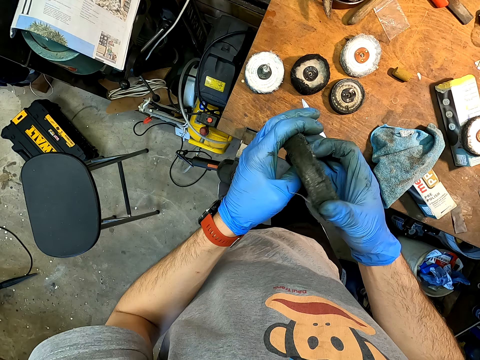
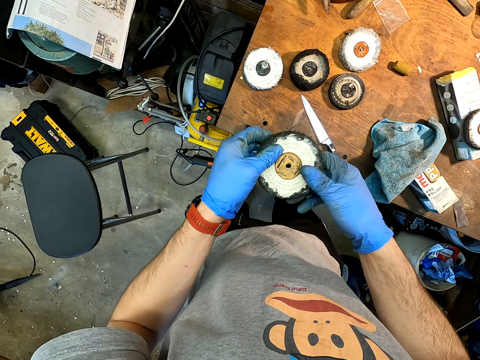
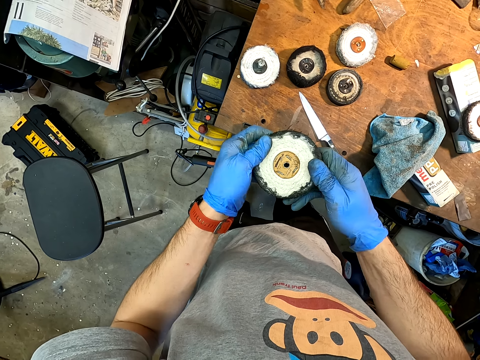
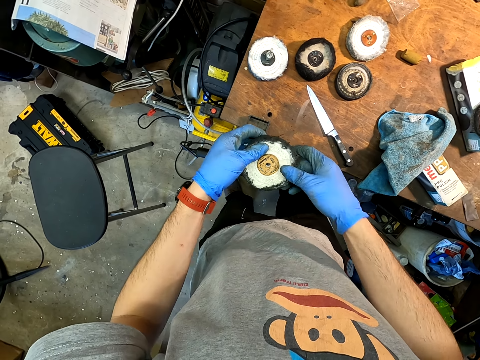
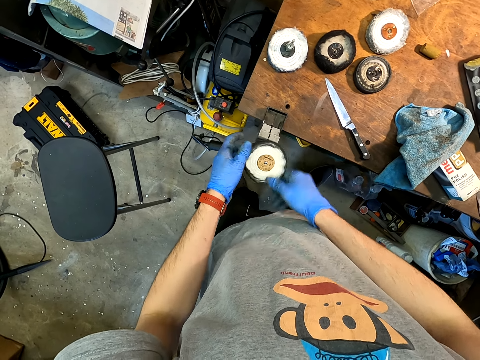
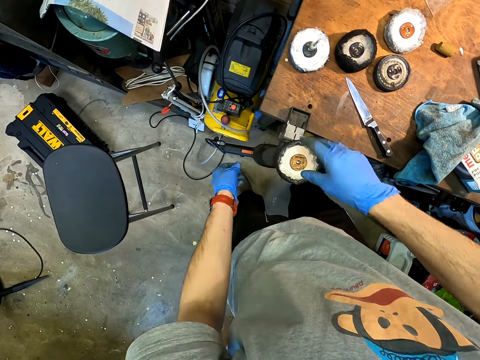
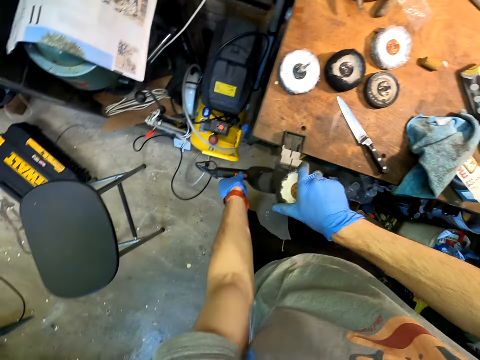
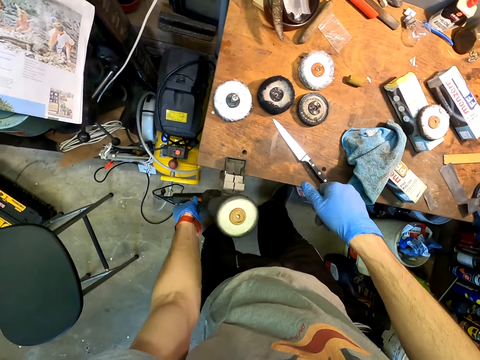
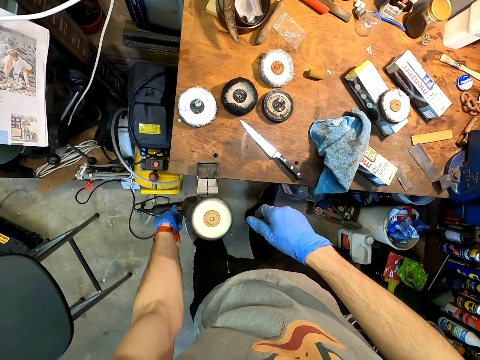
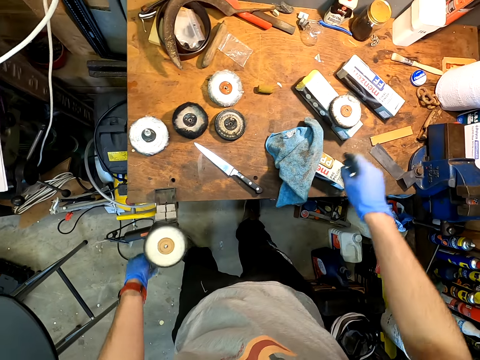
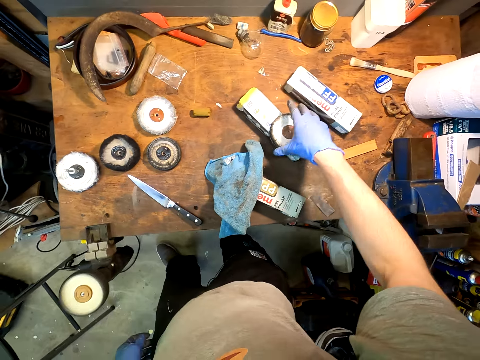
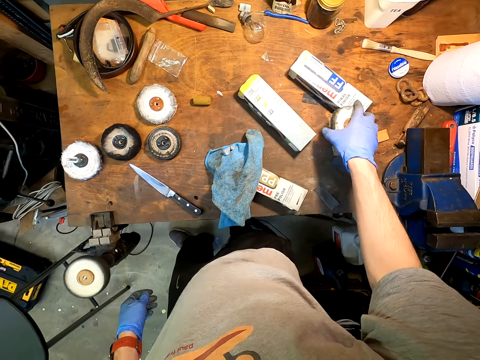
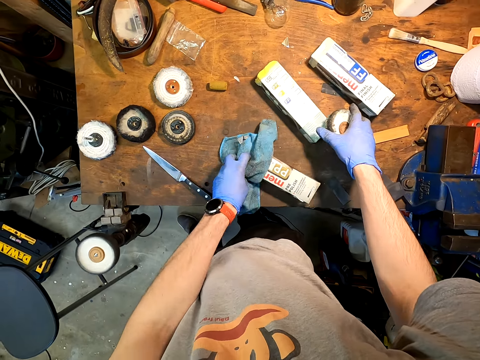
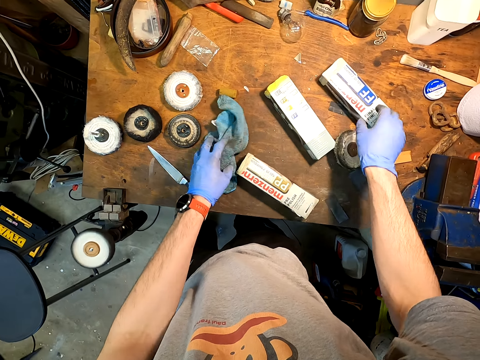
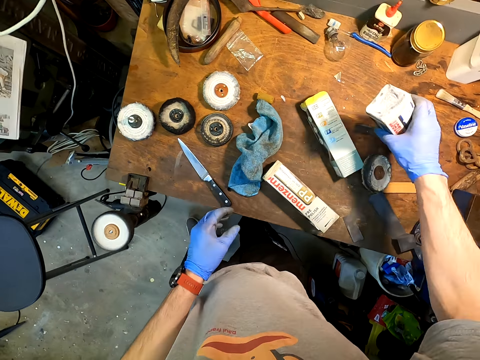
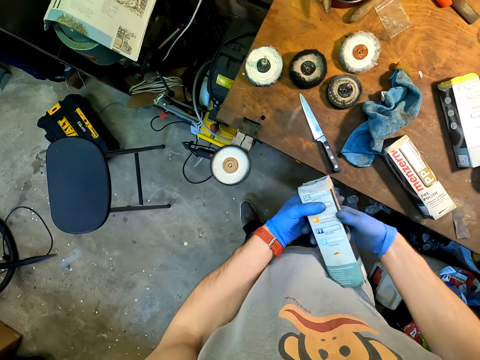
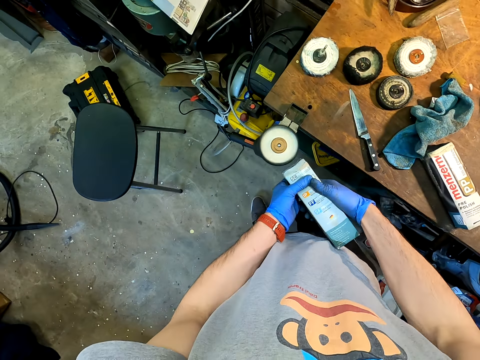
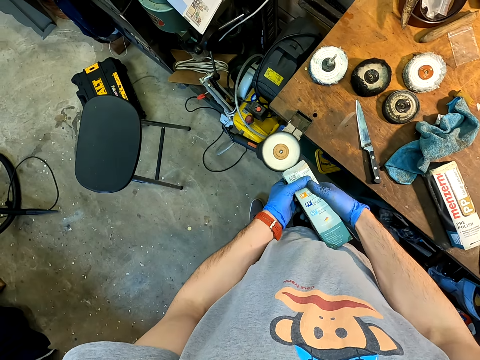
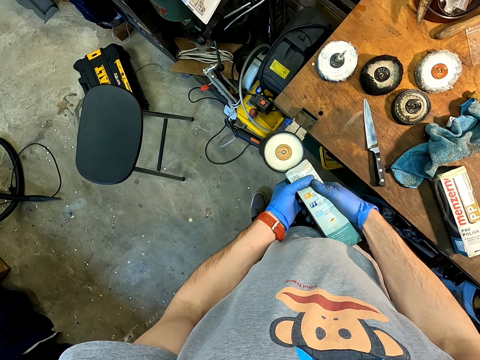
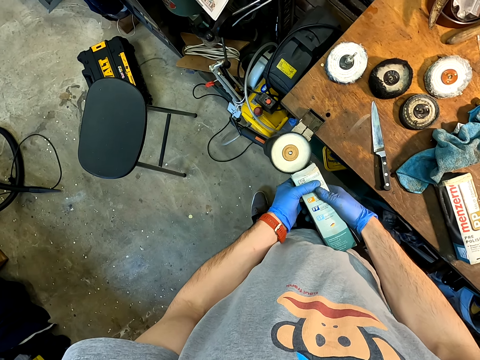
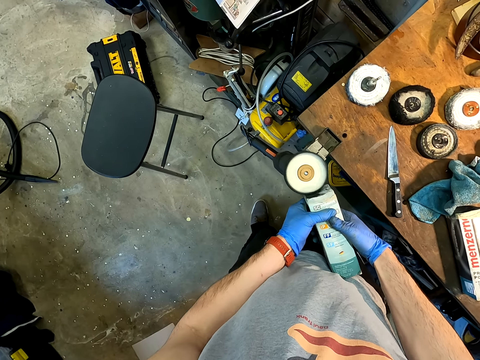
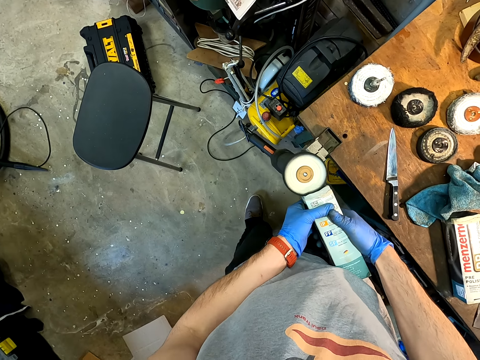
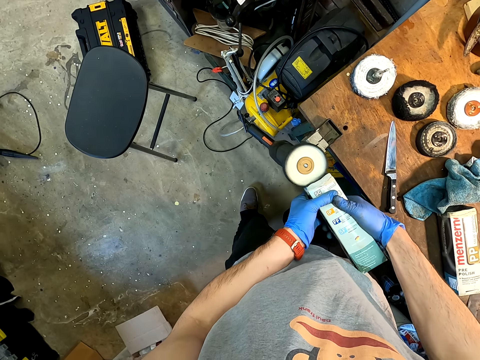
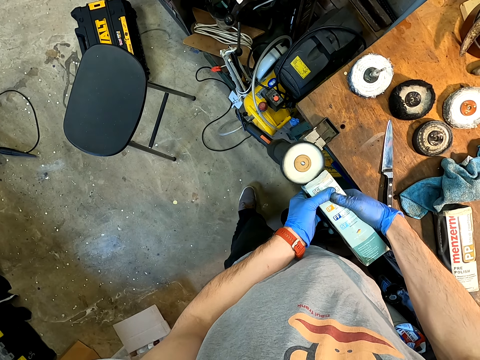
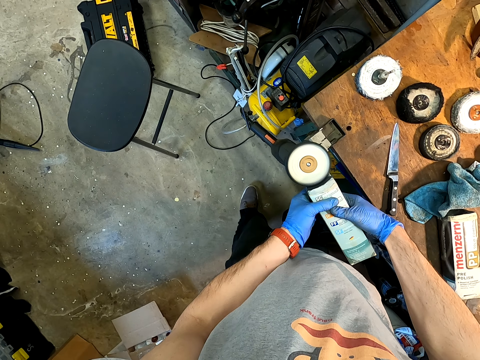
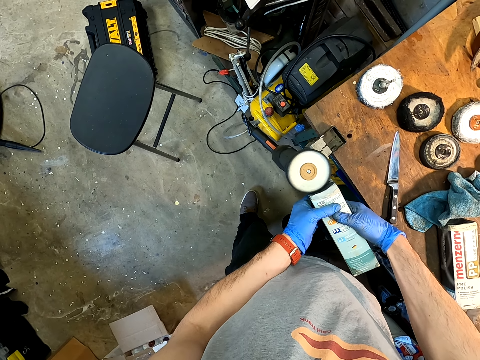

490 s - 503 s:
The camera wearer fixes the knife sharpener pad on the machine. They turn on the knife sharpener pad. They pick up a box of solid wax polish. They apply the solid wax polish on the knife sharpener pad.

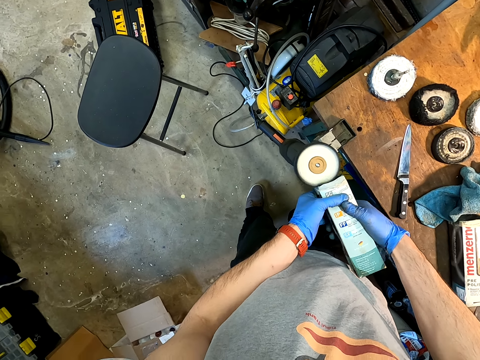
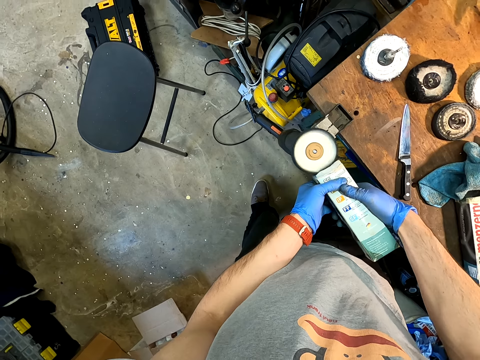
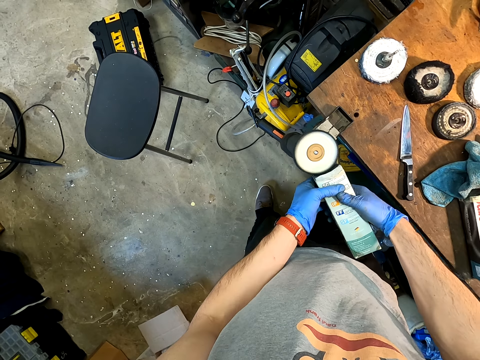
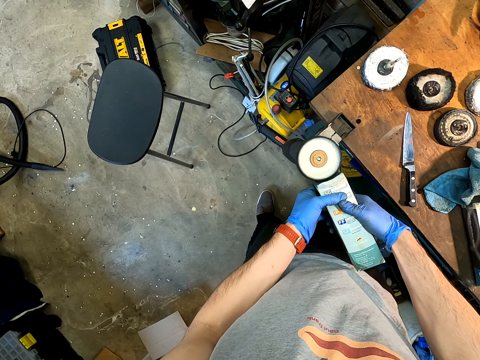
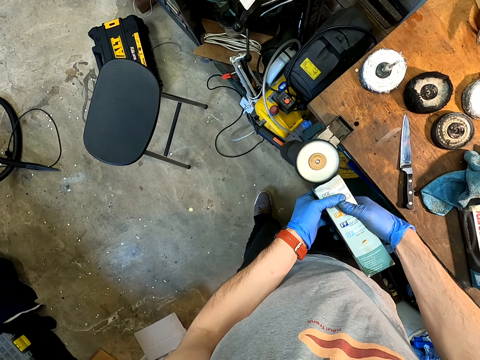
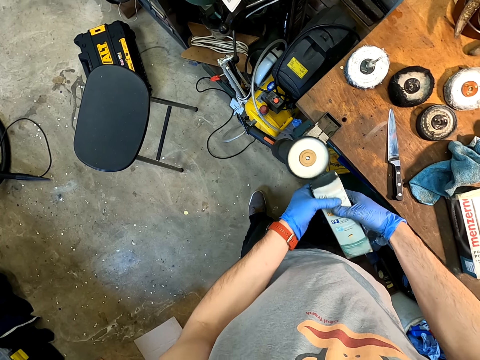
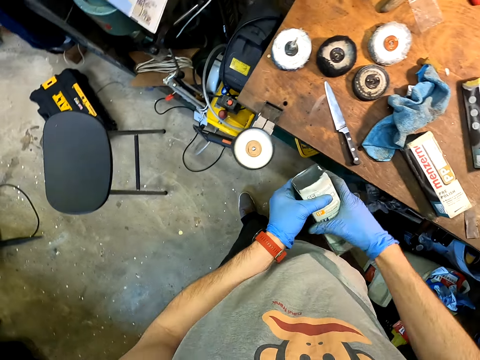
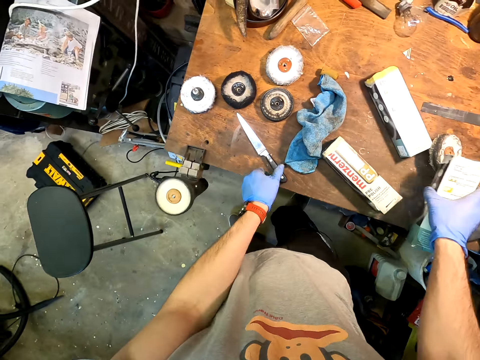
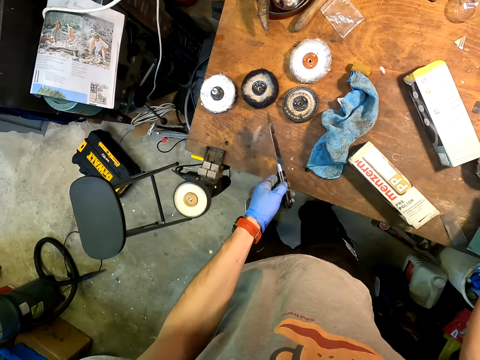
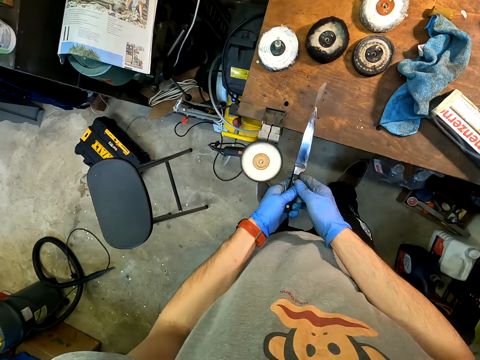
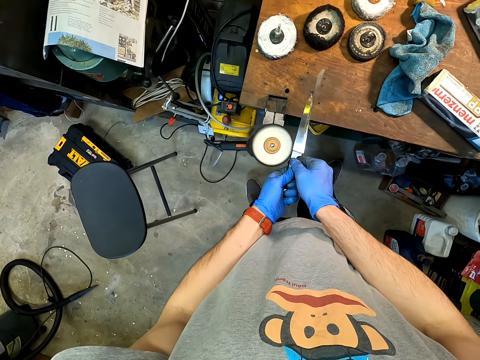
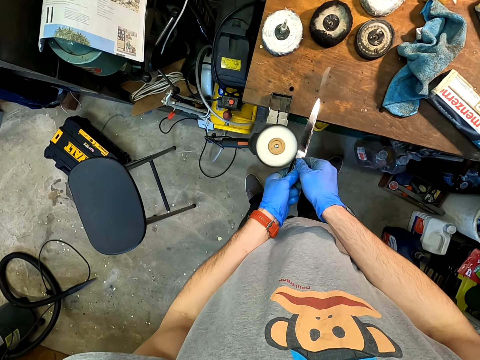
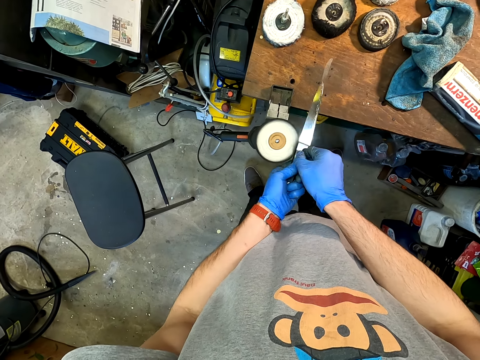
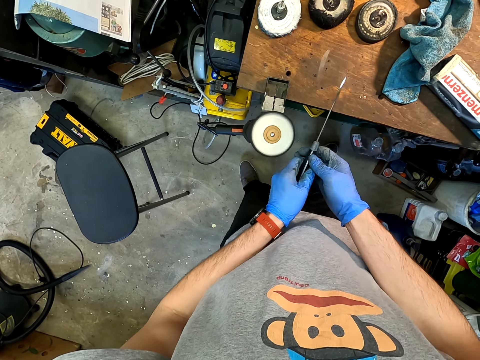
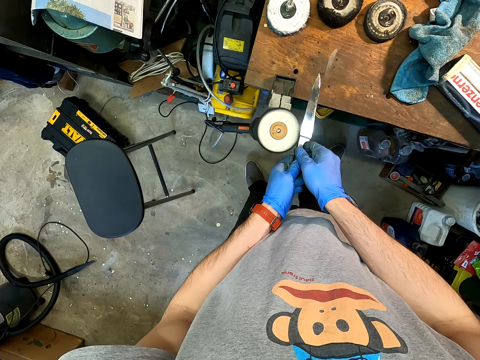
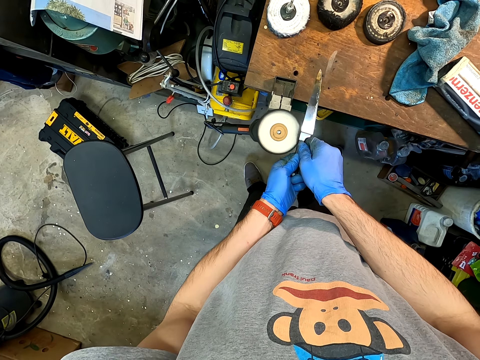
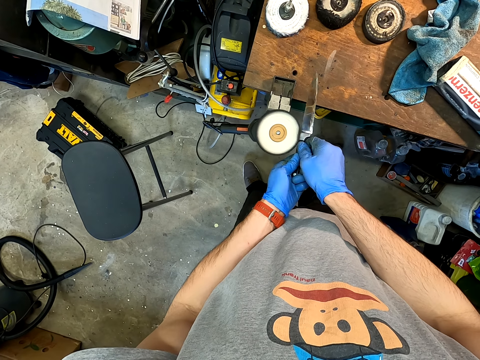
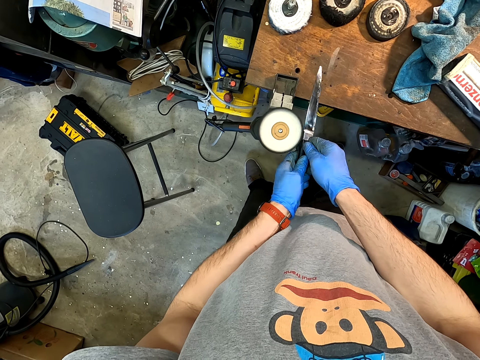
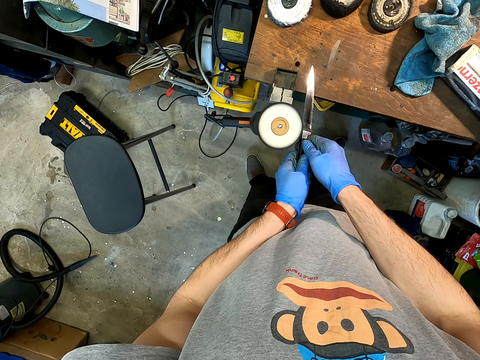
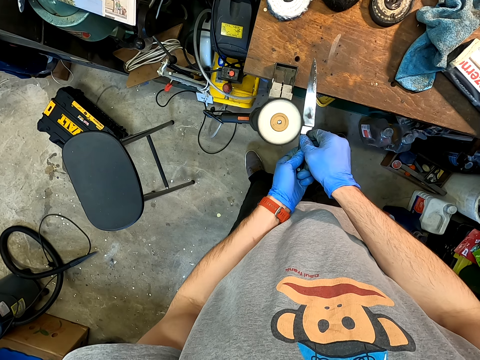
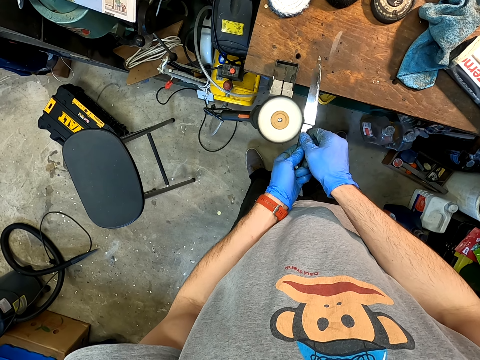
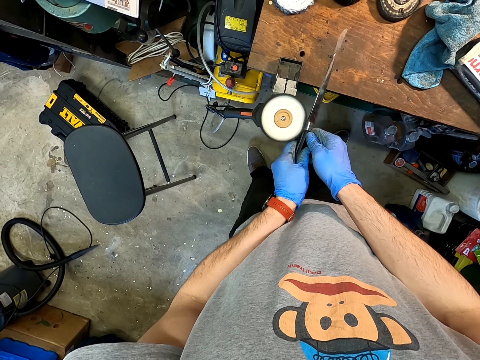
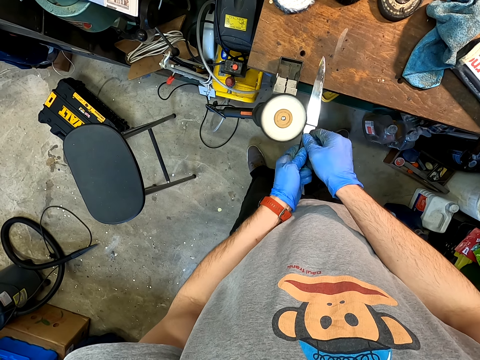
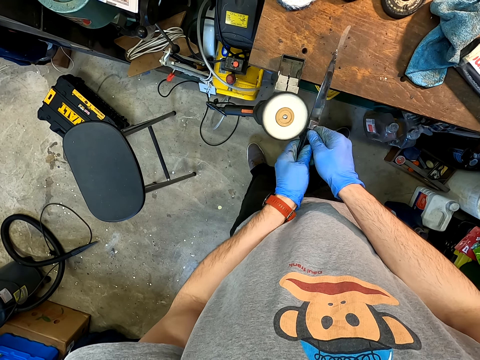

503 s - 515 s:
The camera wearer picks up a knife. They sharpen the knife with a knife sharpening machine.
